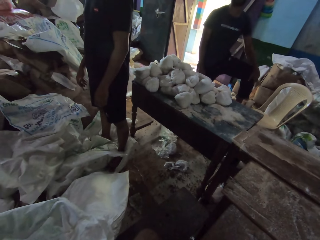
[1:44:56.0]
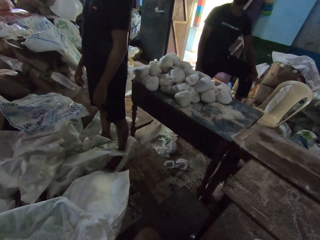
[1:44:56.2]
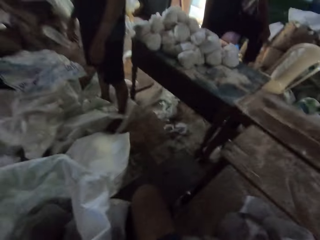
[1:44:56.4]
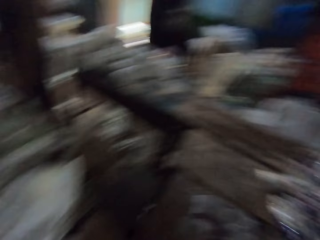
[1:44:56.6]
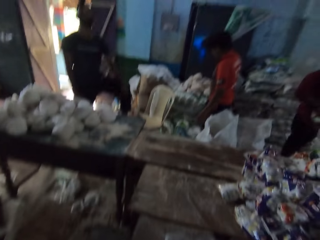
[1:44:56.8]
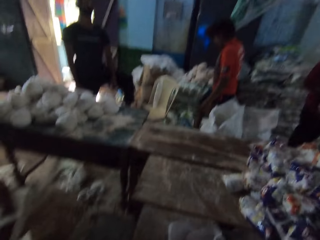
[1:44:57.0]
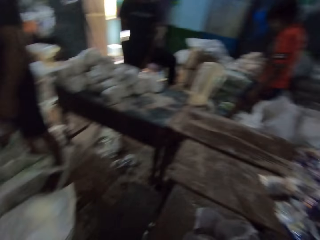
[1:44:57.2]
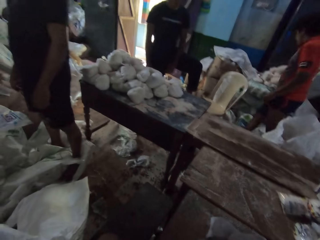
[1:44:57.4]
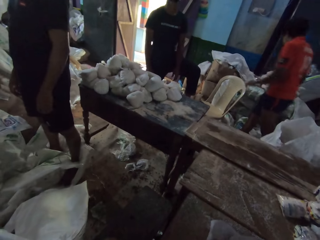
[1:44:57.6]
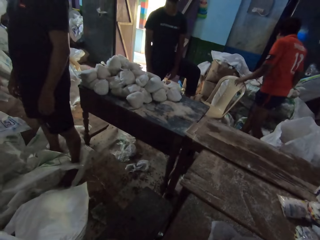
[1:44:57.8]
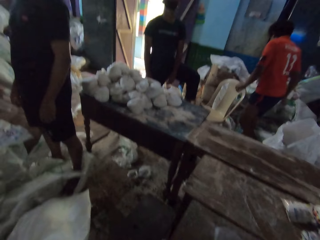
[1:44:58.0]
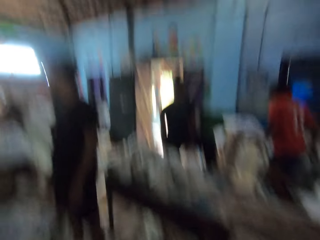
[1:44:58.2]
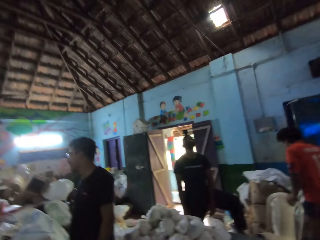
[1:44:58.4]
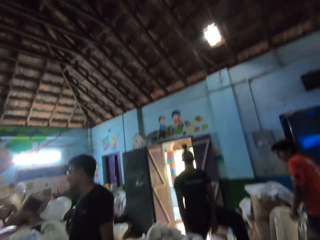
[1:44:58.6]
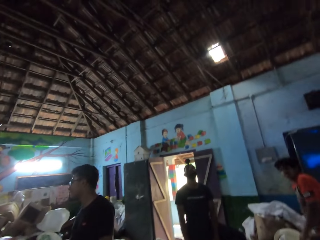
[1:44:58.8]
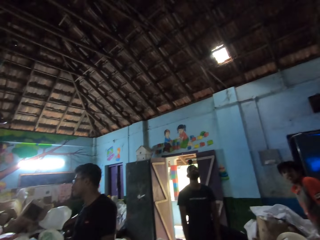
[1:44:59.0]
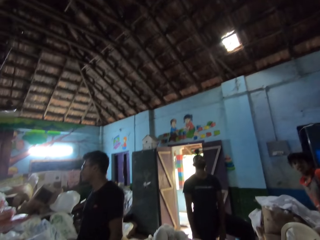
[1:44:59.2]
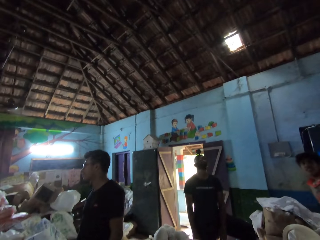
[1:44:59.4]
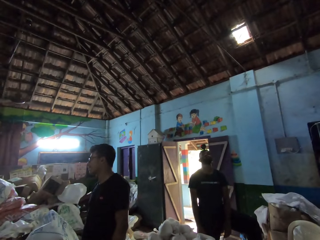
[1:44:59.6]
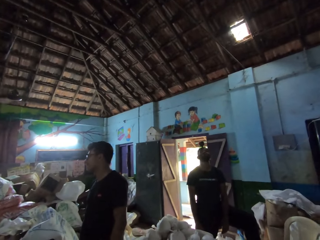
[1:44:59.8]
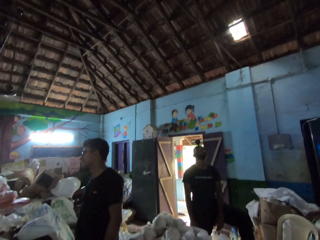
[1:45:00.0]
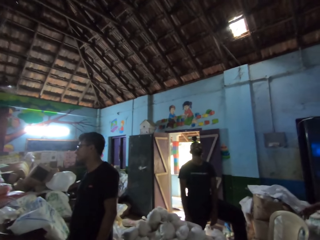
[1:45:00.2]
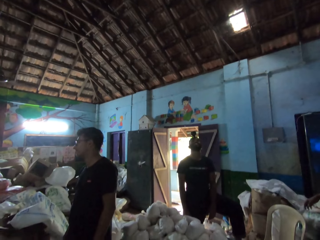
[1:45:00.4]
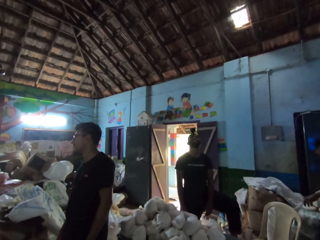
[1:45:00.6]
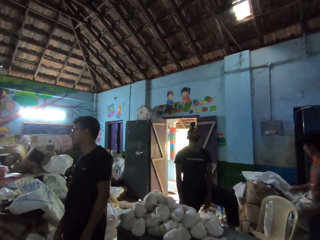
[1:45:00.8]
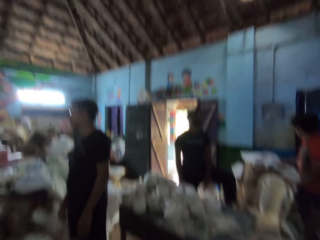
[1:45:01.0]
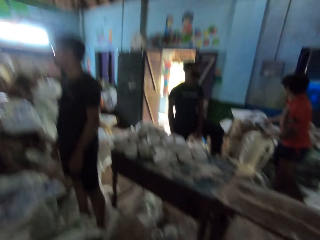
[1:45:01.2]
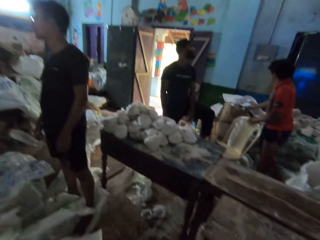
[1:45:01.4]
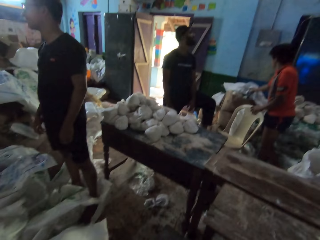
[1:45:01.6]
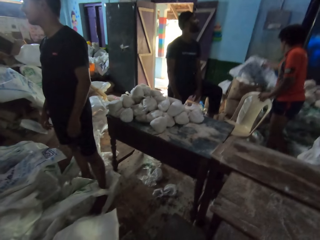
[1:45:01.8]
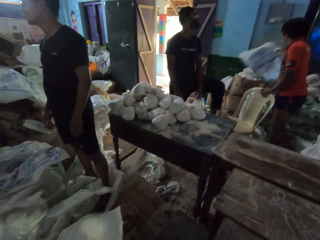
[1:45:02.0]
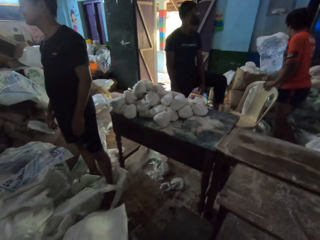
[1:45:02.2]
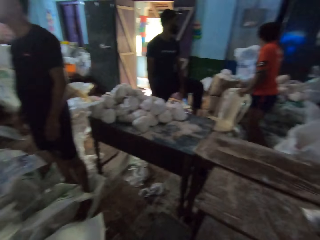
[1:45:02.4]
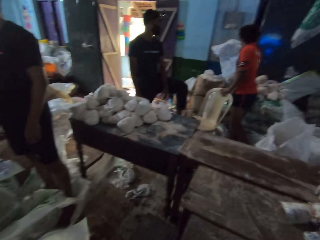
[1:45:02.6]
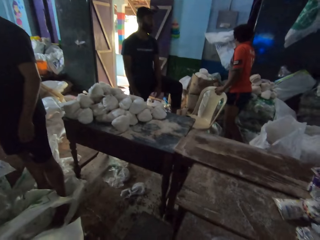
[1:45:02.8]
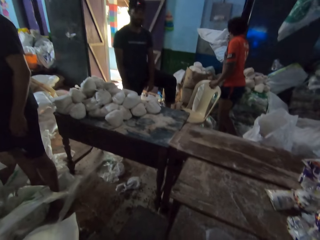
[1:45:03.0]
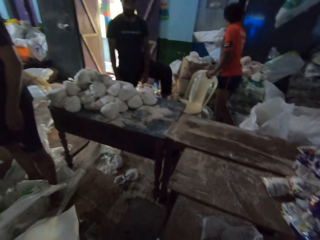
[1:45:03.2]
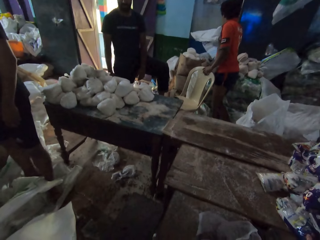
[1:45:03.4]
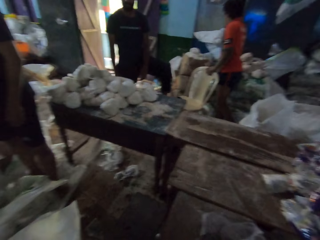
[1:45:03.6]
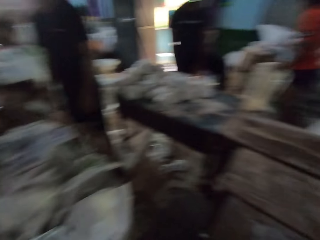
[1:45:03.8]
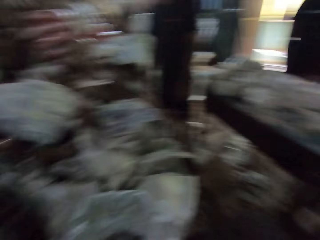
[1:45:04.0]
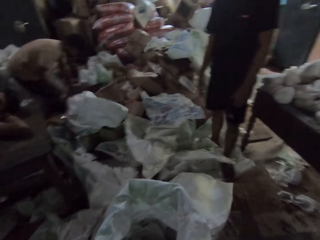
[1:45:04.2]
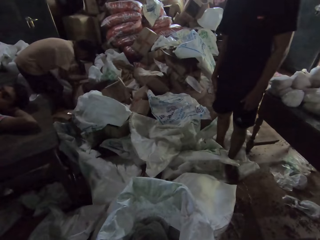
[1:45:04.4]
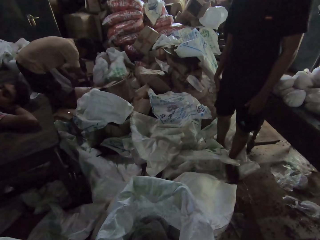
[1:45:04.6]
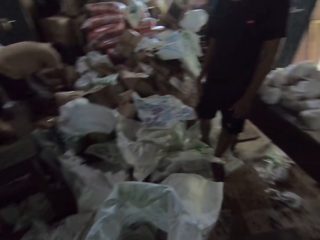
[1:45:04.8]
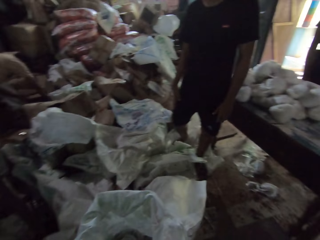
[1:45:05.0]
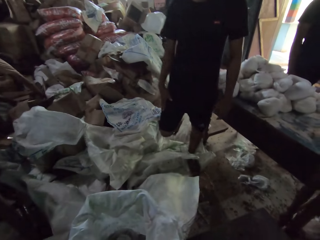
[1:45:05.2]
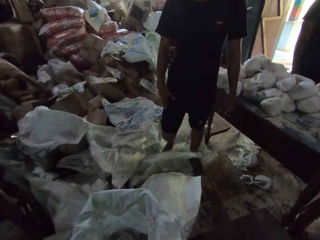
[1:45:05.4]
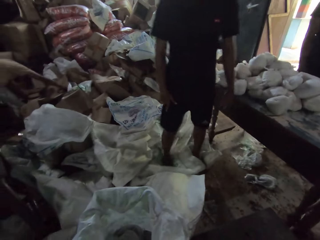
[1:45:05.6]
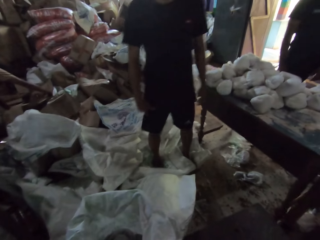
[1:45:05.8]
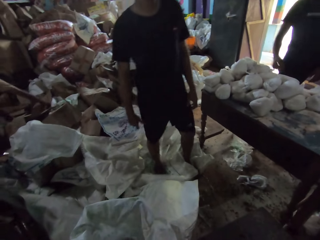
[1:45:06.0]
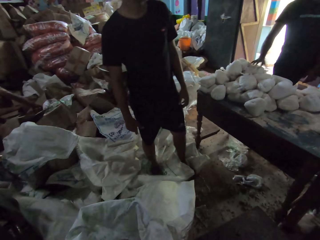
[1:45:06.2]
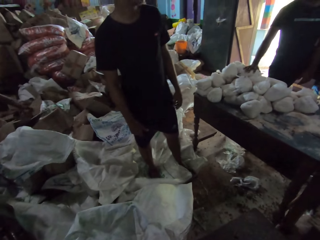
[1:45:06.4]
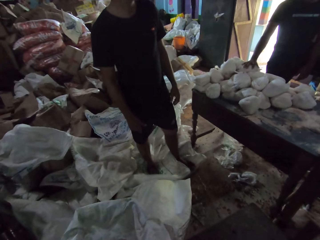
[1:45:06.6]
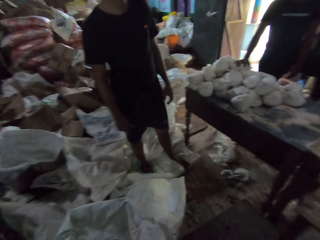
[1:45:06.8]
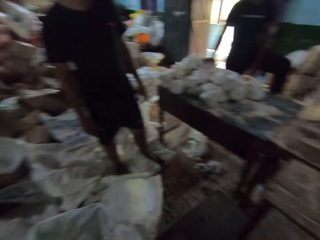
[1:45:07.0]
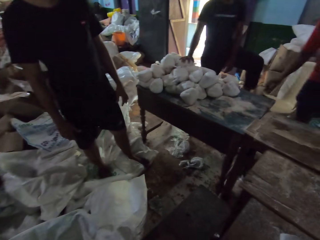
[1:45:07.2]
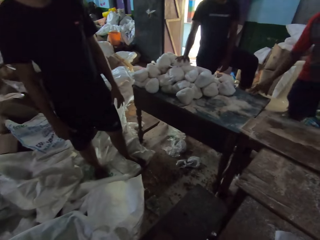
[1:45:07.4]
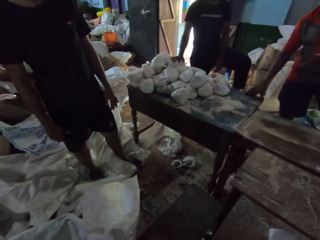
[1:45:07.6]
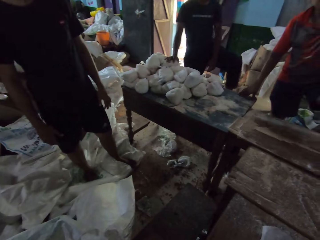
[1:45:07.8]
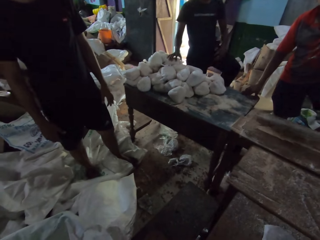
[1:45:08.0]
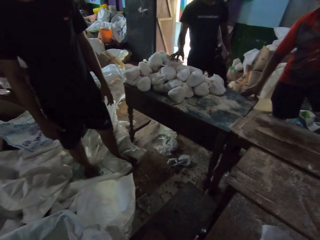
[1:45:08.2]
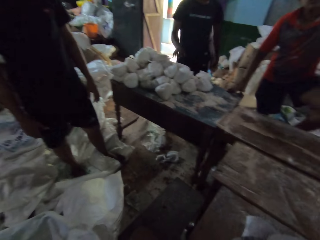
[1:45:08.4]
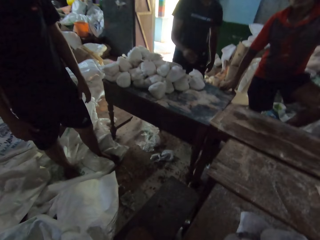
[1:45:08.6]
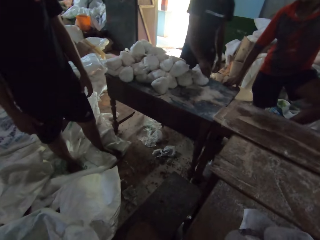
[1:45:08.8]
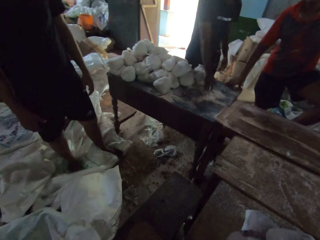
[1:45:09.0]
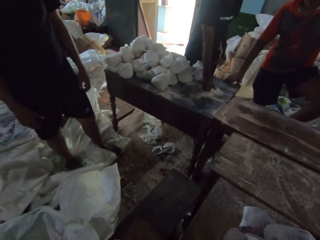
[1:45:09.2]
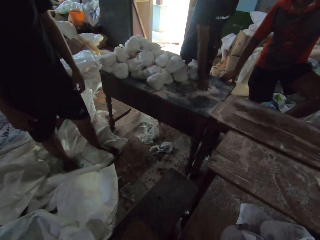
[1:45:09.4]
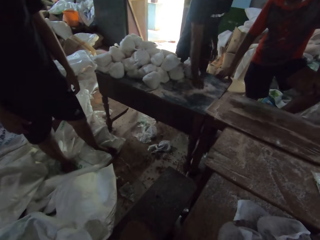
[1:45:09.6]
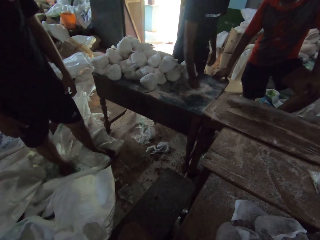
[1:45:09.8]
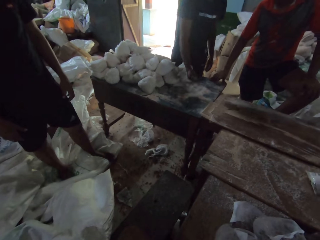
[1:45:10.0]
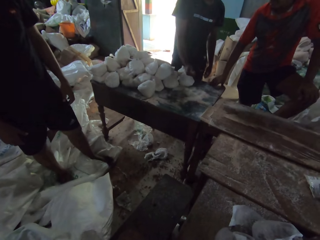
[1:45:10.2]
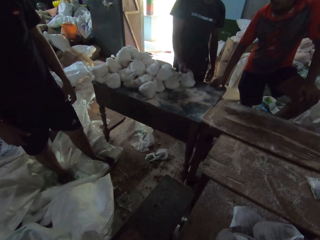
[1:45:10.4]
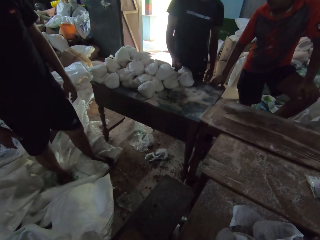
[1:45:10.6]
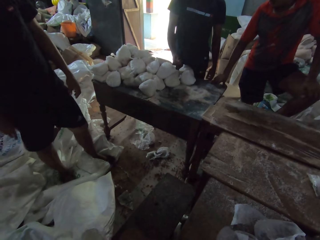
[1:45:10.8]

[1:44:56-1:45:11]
The camera wearer turns around and looks around. A man picks up a sack with his right hand. Another man scatters the carton and some sacks on the floor with both hands. A person turns around. Another person touches flour on the table. A third man packs powder on a table with his right hand.

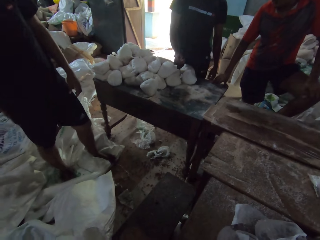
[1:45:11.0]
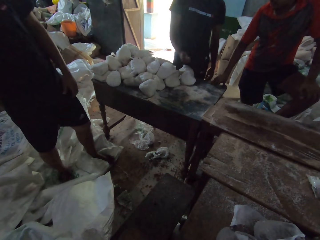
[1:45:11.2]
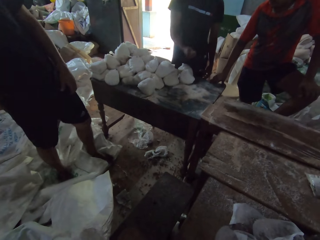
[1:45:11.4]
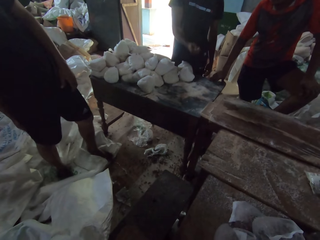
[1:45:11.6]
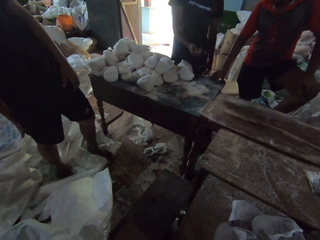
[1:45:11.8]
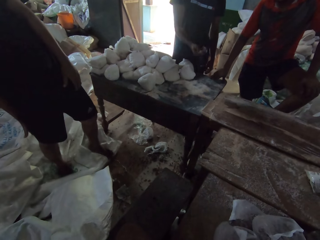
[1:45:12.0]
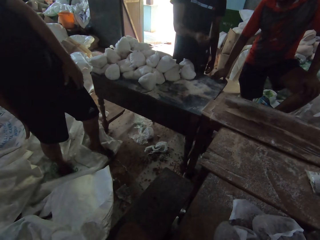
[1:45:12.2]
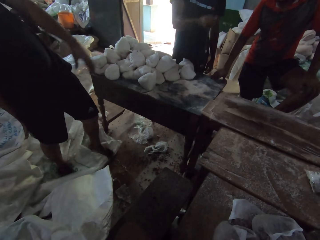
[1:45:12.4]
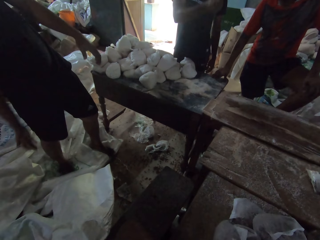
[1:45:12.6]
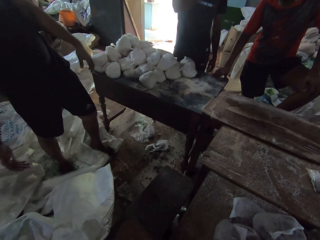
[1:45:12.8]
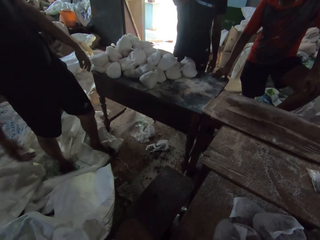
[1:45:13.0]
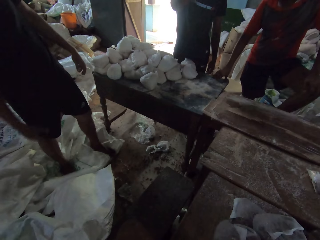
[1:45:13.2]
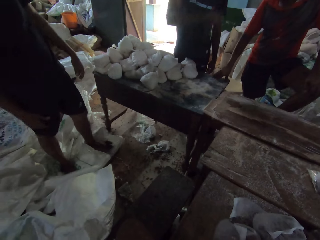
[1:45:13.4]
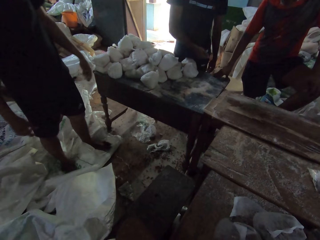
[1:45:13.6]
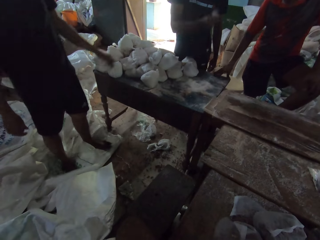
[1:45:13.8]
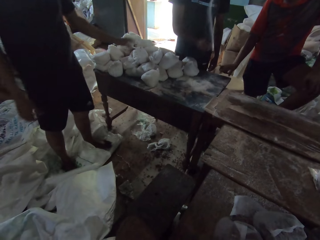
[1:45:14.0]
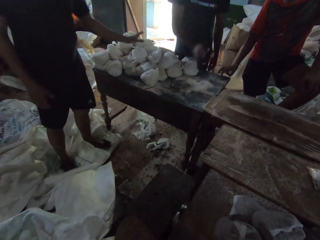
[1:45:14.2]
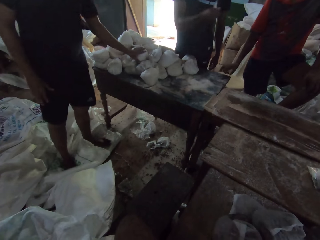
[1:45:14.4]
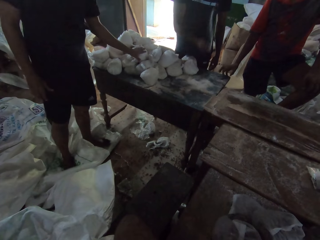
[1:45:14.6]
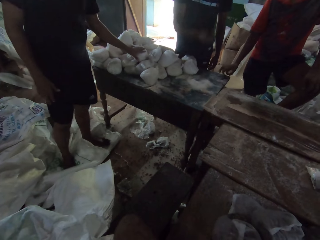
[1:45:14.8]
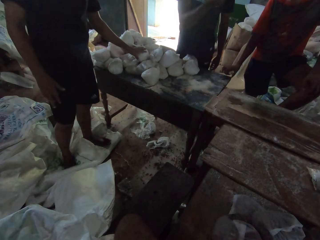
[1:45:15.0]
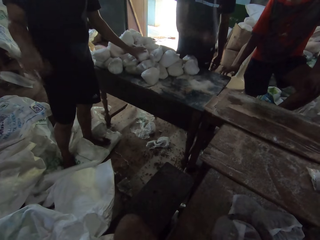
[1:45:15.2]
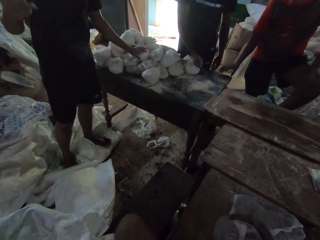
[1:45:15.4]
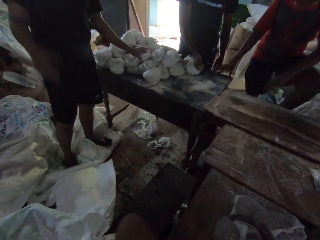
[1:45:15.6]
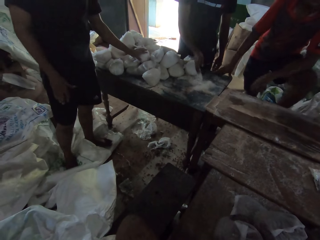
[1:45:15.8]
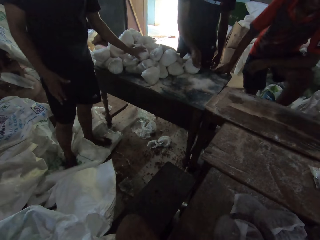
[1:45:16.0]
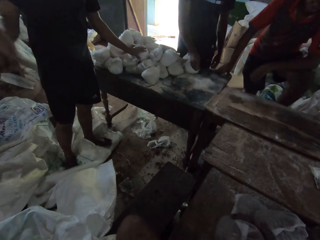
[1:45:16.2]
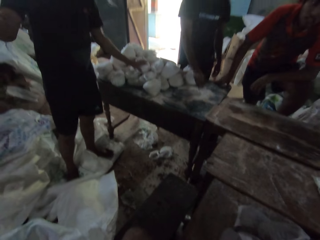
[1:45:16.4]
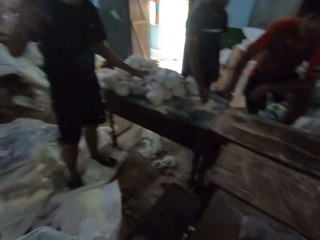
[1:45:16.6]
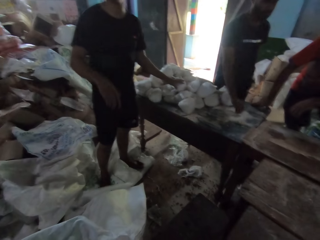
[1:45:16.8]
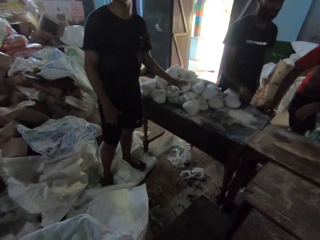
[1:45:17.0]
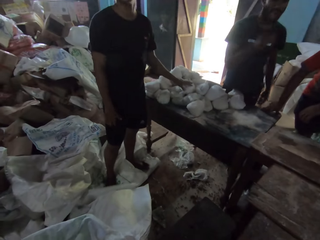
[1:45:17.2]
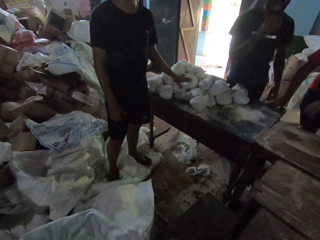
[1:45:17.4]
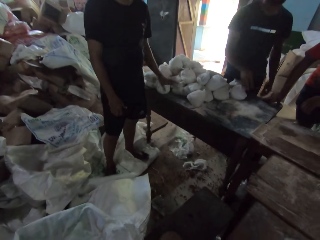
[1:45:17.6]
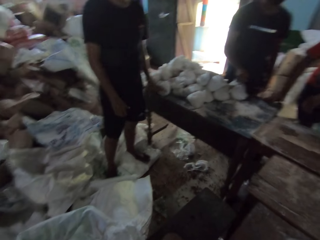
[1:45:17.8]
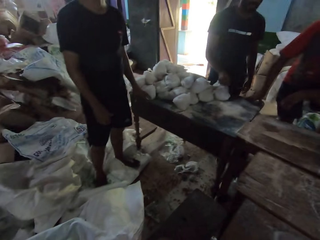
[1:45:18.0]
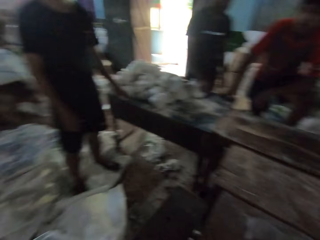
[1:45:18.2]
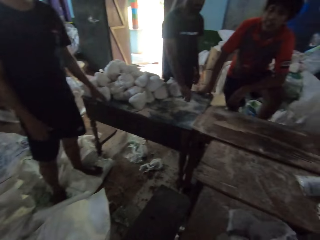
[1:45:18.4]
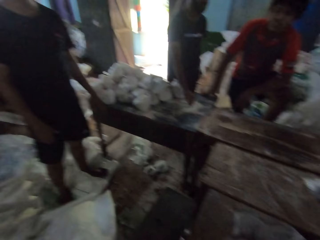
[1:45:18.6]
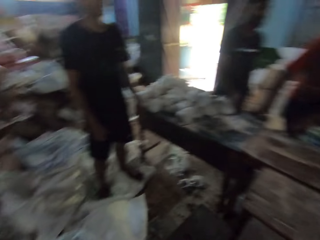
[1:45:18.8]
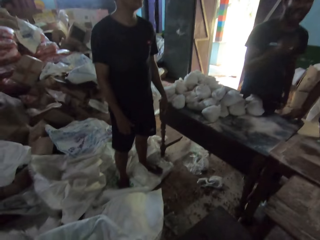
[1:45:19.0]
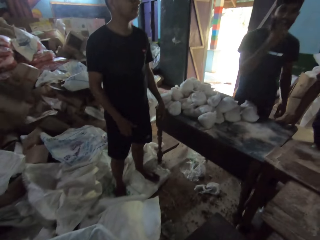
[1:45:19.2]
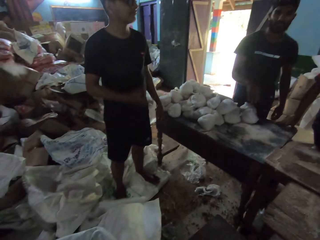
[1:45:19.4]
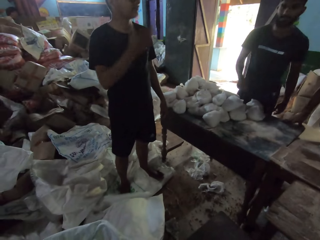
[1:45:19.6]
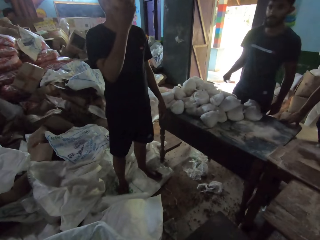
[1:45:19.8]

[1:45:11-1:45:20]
A person holds flour with the right hand. Another person puts the left hand on the packed food. The first person drops the flour on the table. The other person moves the right hand. The first person drops the flour on the table. The other person touches the face.
